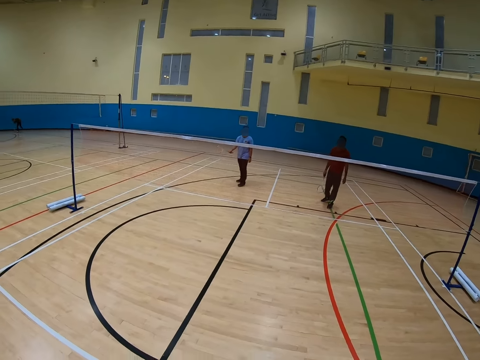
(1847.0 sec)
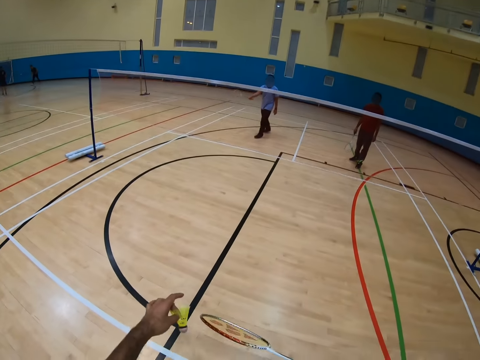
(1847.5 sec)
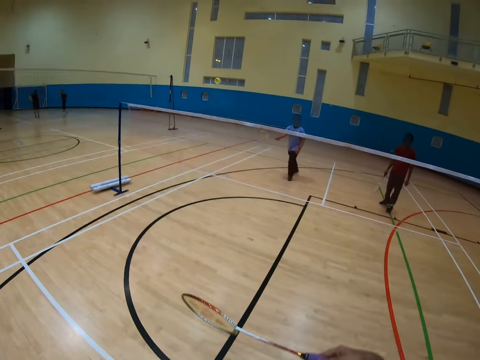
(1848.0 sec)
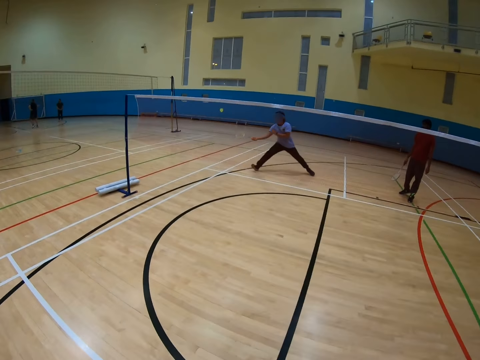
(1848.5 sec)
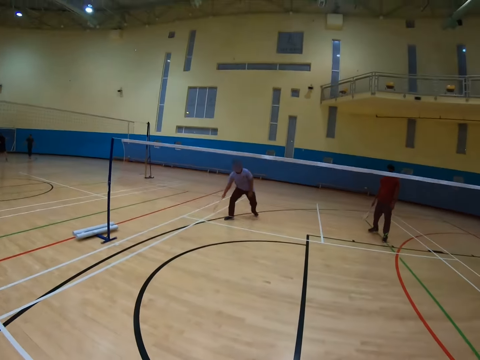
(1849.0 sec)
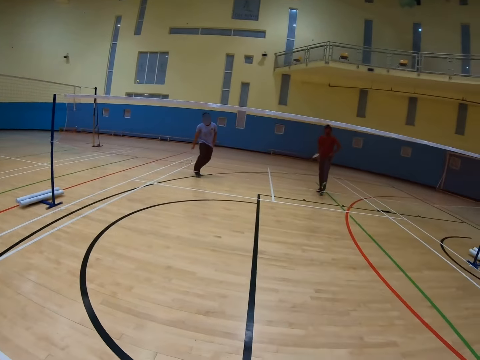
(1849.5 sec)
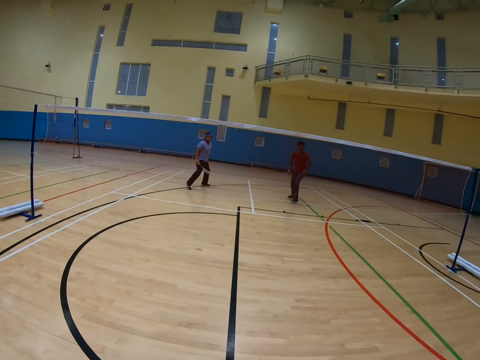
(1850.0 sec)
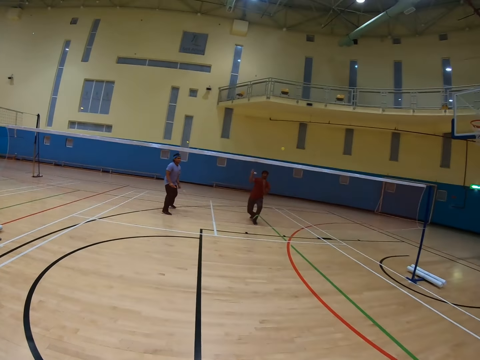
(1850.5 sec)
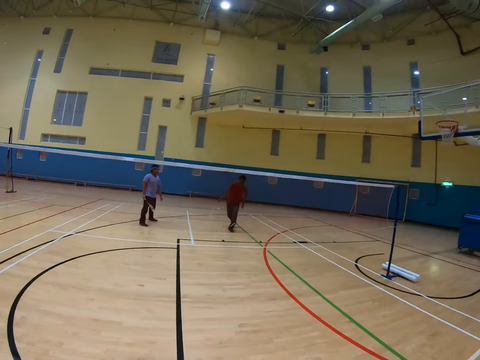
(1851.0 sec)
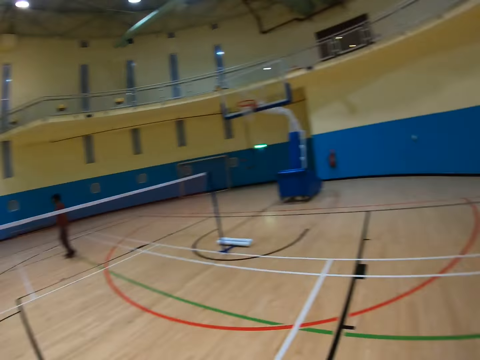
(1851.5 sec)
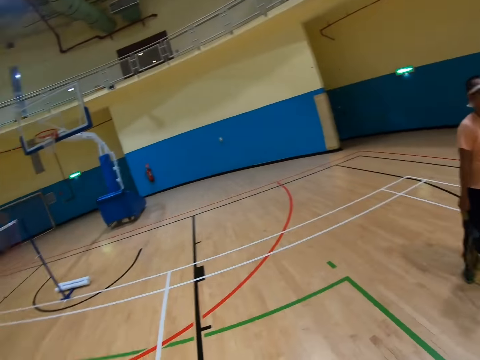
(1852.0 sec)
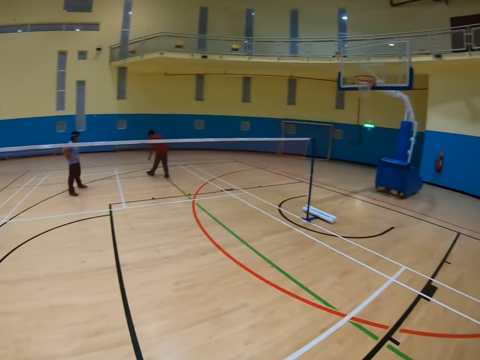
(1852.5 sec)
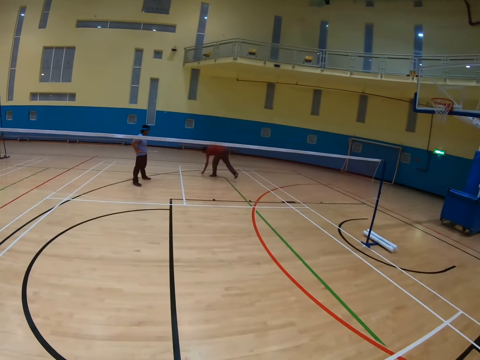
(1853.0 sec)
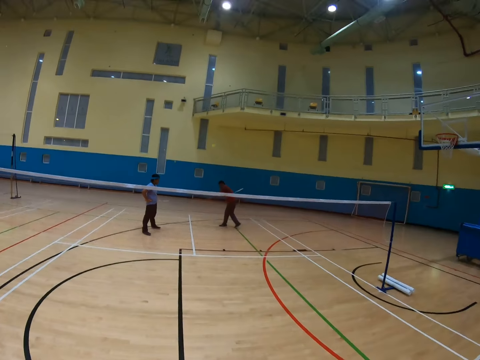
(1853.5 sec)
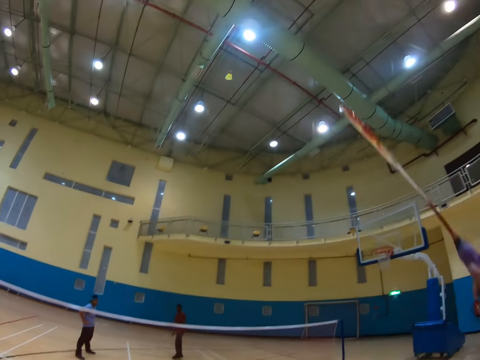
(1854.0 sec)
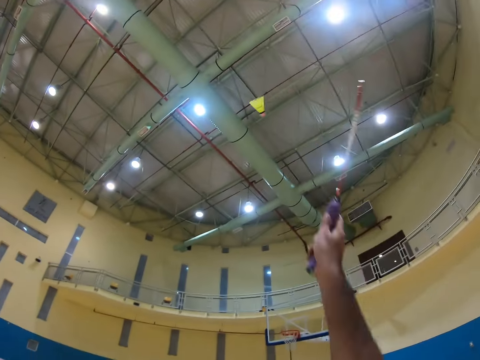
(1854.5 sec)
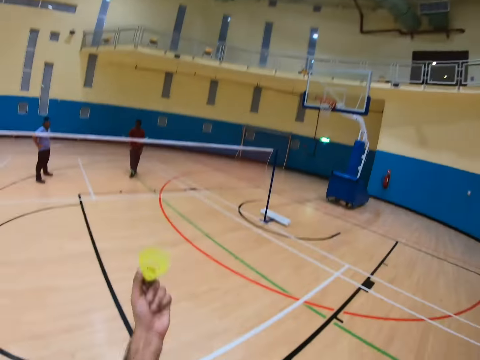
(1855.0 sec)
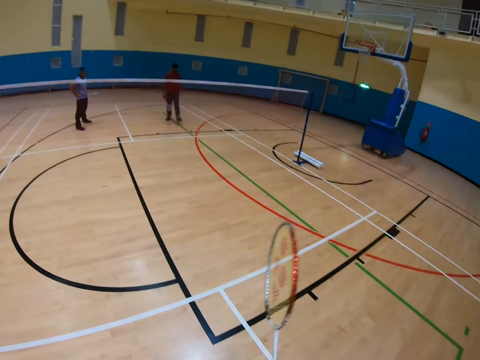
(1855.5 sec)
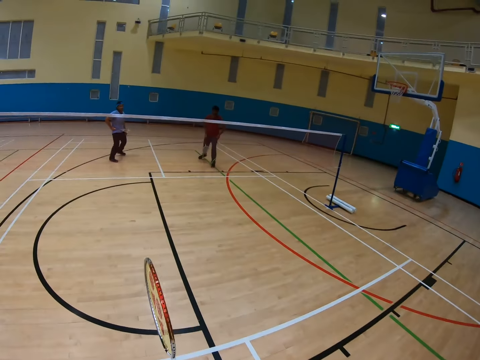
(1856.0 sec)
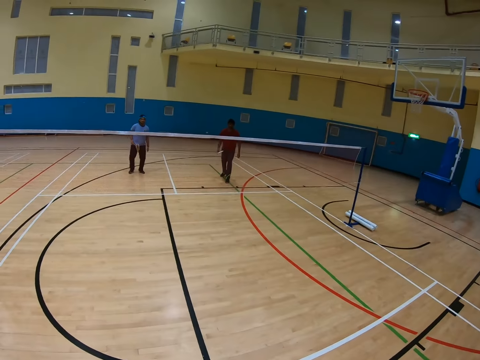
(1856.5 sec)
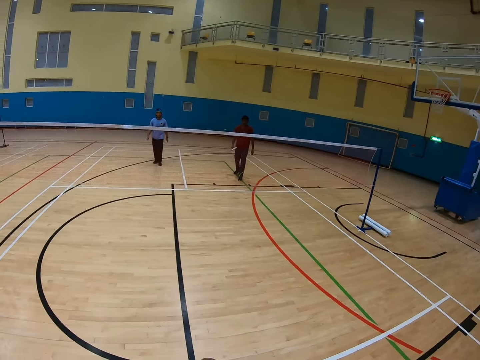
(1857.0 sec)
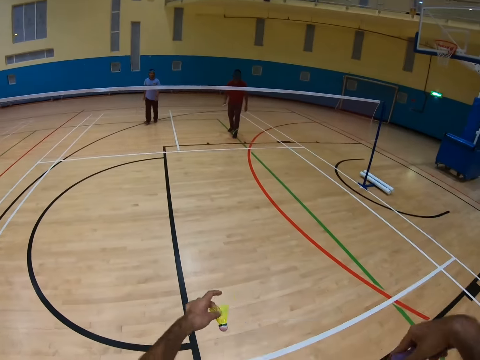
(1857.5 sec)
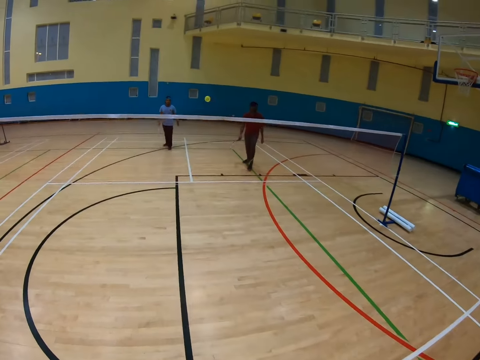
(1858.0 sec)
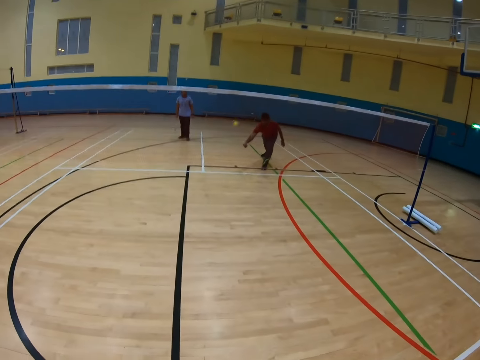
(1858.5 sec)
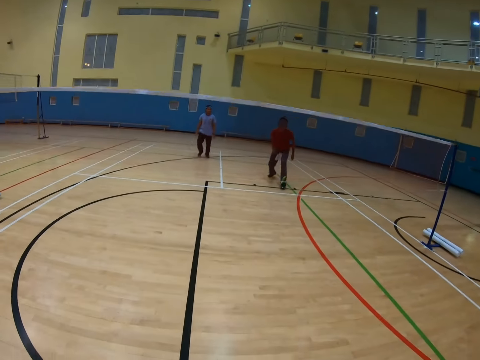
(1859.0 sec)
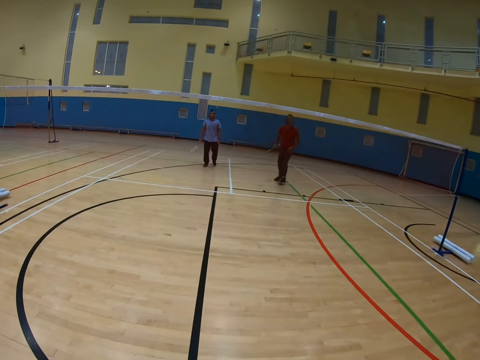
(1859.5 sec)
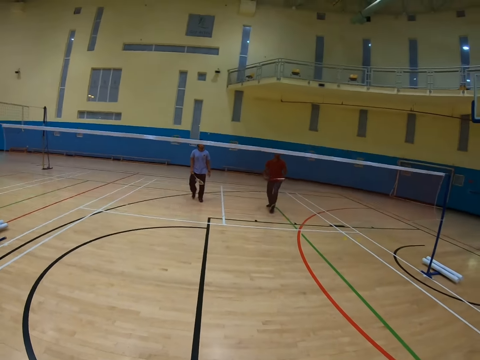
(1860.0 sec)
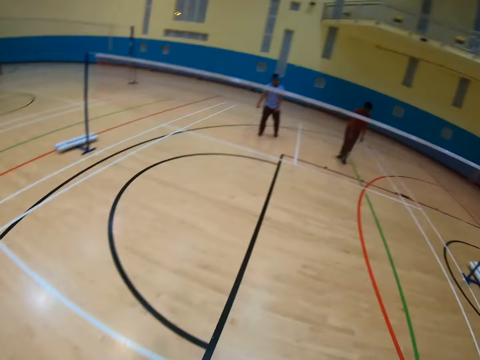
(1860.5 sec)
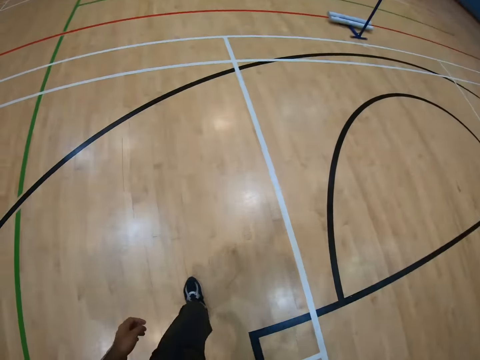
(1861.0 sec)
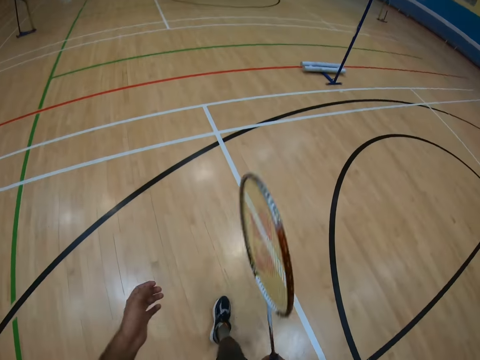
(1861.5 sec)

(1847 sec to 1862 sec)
The camera wearer hits the shuttlecock. A man hits the shuttlecock. Another man hits the shuttlecock. The other man picks up the shuttlecock and hits the shuttlecock. The camera wearer catches the shuttlecock. They hit the shuttlecock. The other man hits the shuttlecock.

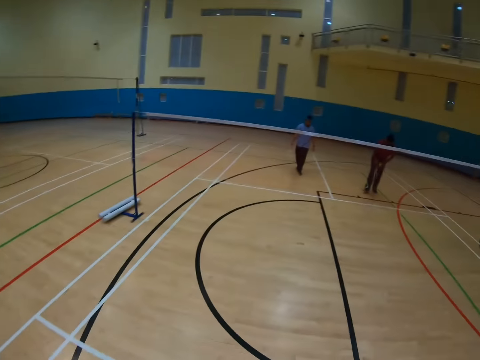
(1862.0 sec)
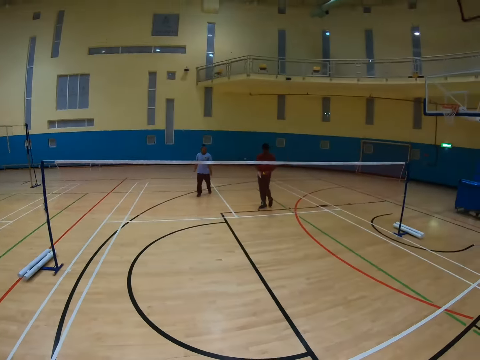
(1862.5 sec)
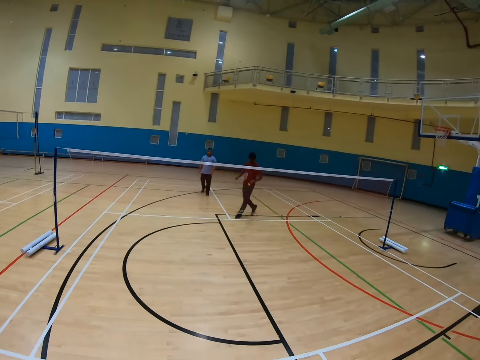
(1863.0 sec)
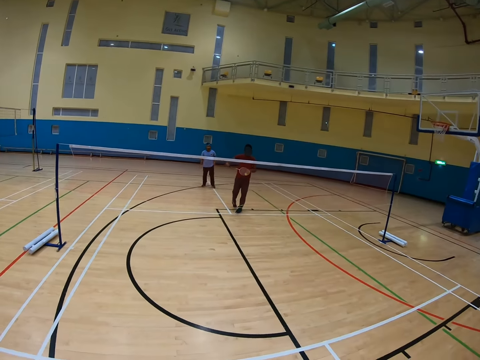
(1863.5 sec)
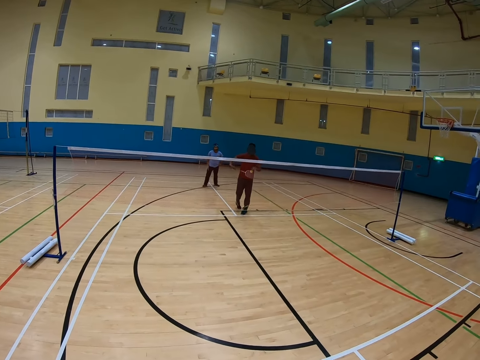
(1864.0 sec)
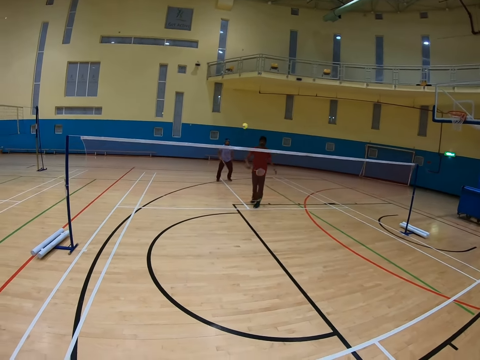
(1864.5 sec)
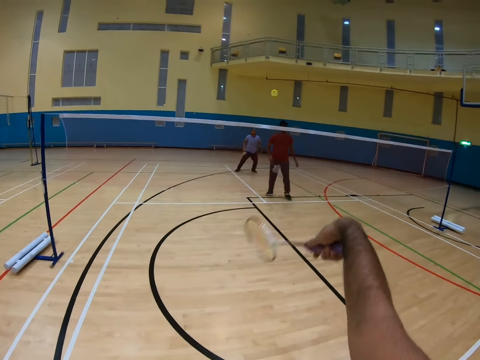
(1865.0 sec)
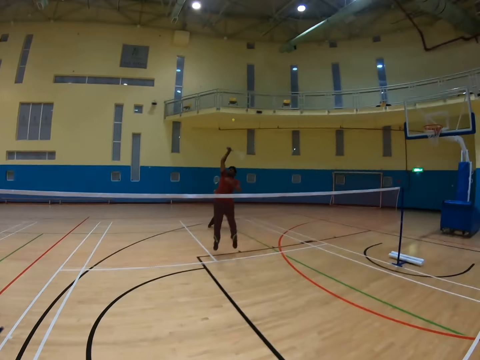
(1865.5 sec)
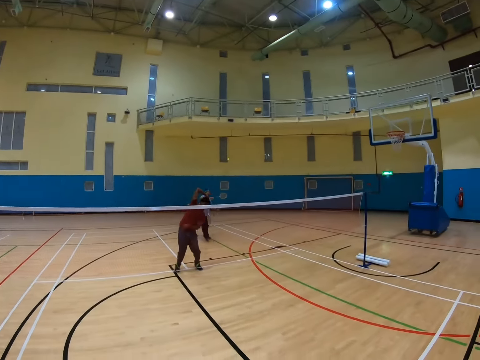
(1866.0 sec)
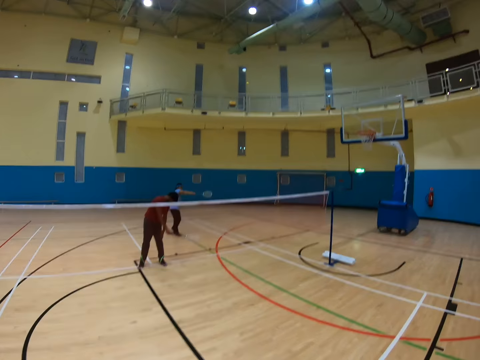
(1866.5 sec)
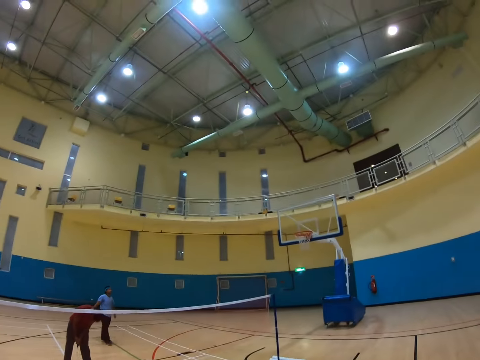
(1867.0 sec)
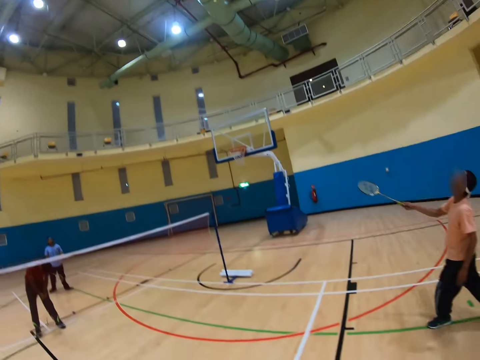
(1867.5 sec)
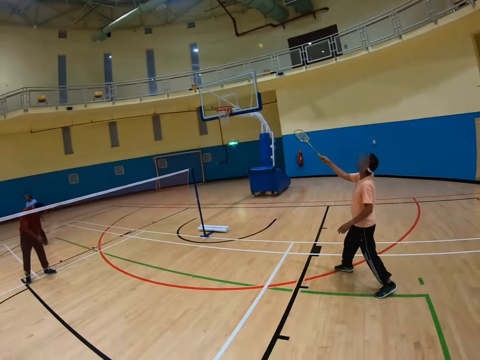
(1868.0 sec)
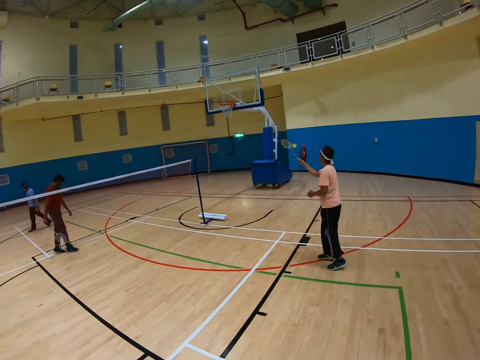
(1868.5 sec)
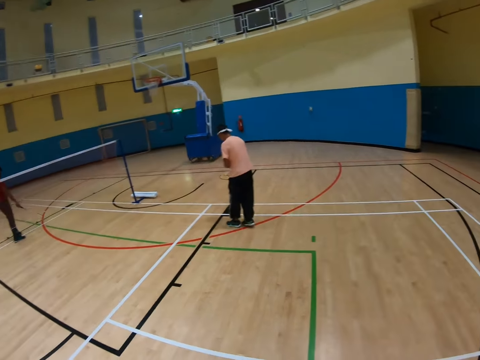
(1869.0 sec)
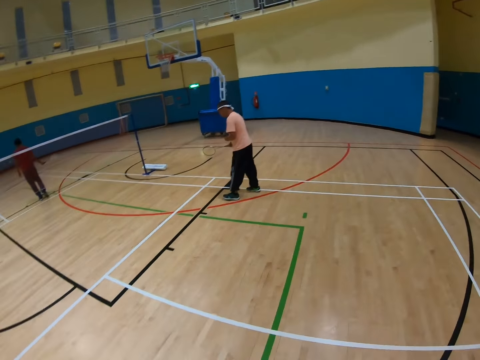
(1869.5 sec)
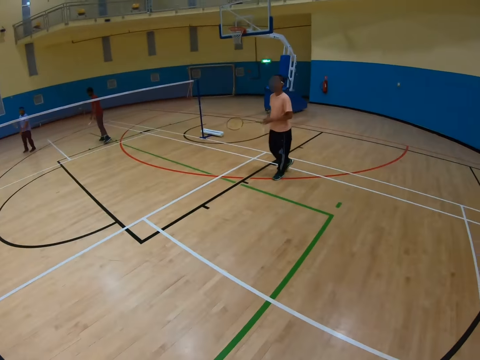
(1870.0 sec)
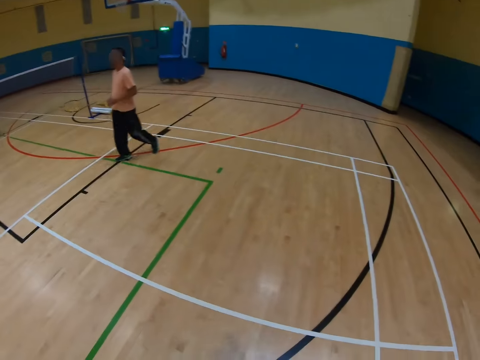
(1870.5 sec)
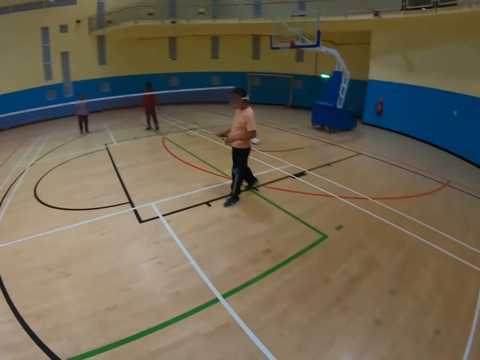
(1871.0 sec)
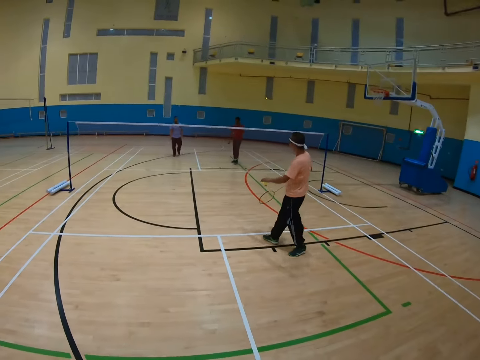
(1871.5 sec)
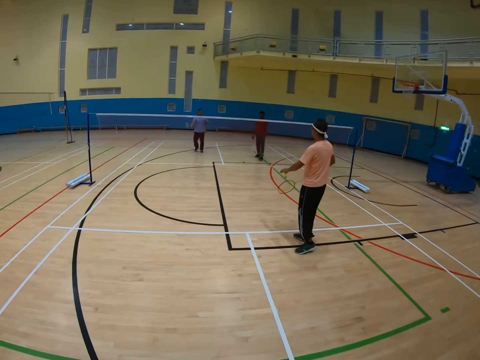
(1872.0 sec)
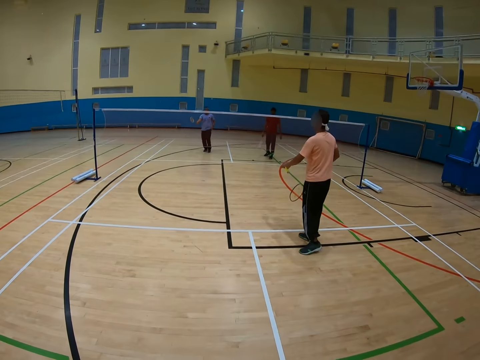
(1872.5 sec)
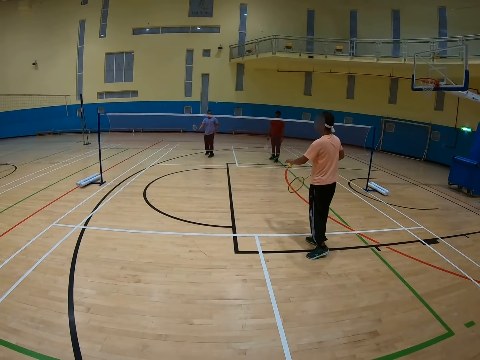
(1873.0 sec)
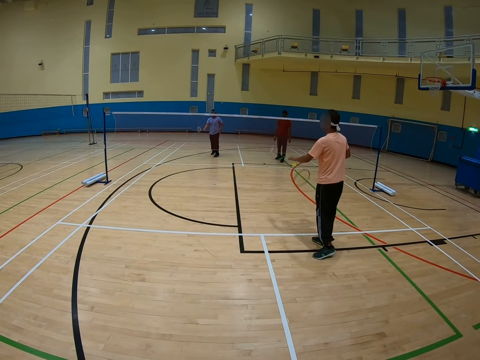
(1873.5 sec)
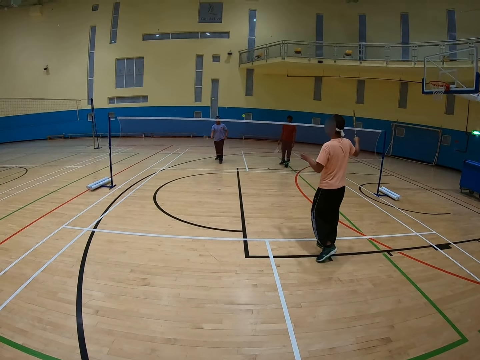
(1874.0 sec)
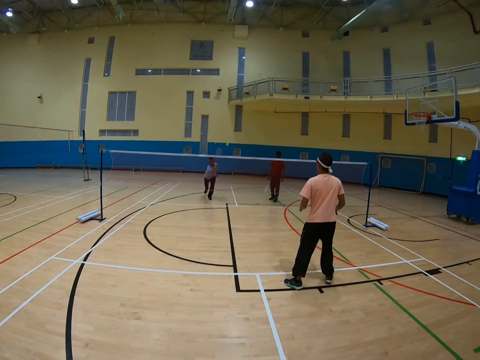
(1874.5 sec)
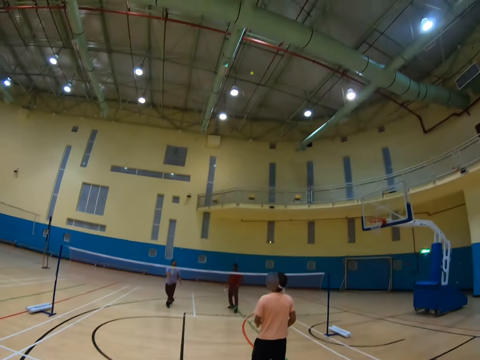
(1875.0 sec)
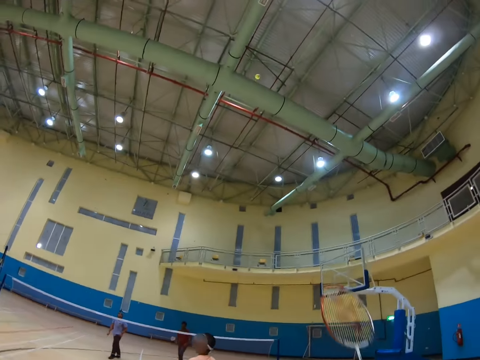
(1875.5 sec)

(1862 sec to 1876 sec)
The camera wearer walks in the badminton court. A man hits the shuttlecock. The man hits the shuttlecock again. Another man hits the shuttlecock. A third man catches the shuttlecock. The third man walks in the badminton court and hits the shuttlecock. The second man hits the shuttlecock.
